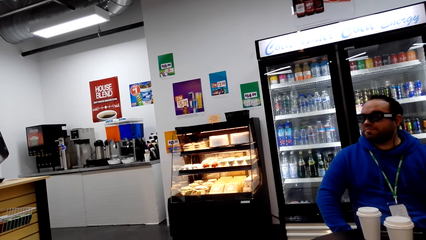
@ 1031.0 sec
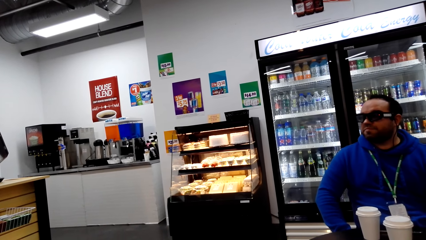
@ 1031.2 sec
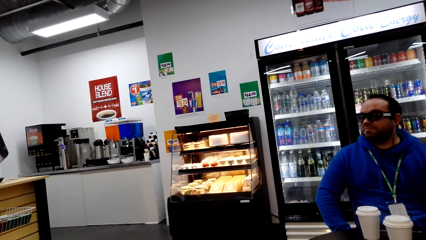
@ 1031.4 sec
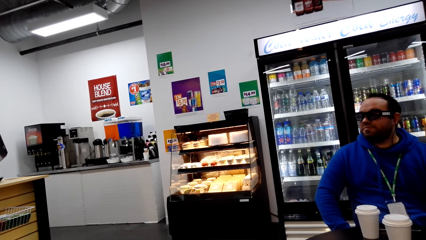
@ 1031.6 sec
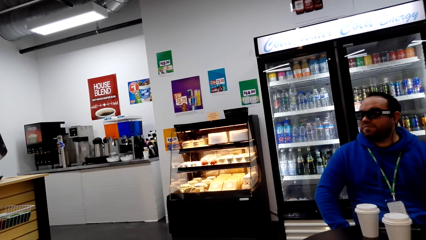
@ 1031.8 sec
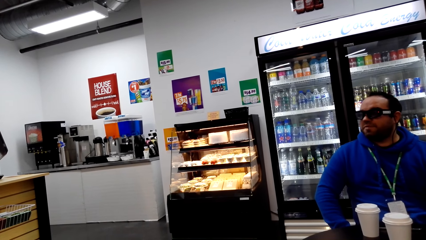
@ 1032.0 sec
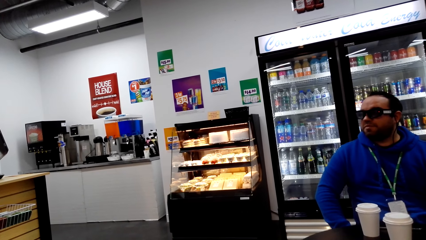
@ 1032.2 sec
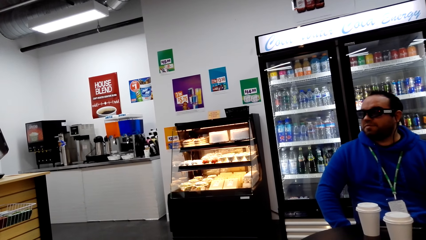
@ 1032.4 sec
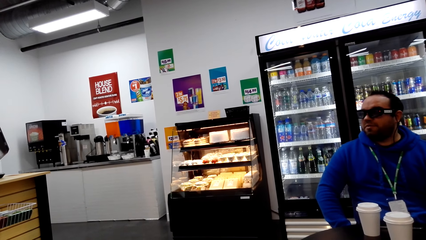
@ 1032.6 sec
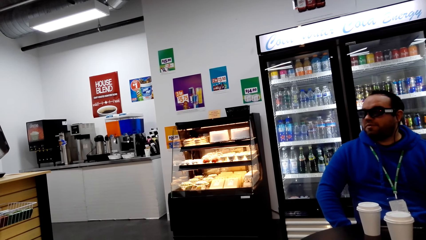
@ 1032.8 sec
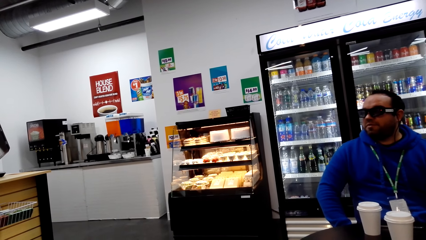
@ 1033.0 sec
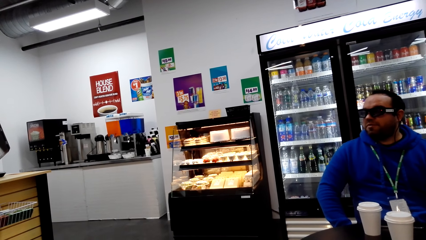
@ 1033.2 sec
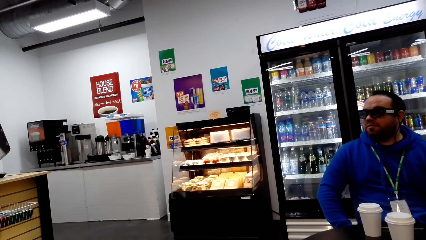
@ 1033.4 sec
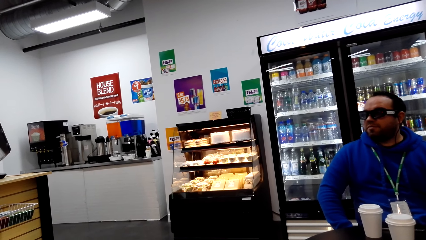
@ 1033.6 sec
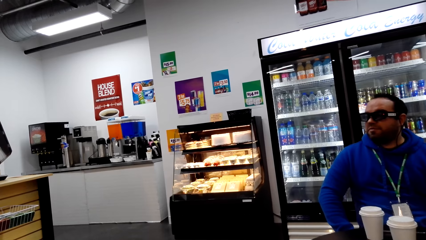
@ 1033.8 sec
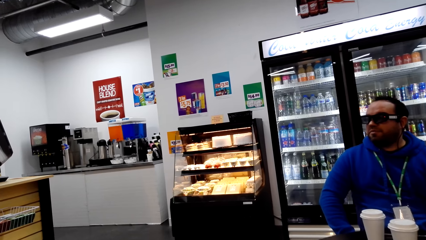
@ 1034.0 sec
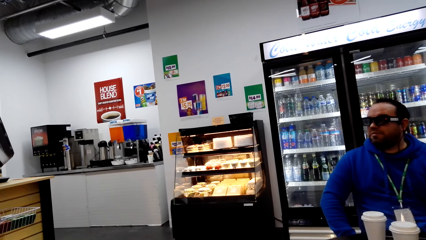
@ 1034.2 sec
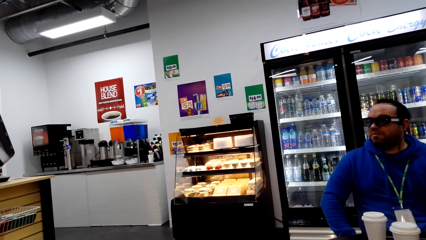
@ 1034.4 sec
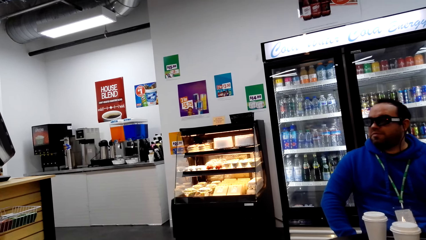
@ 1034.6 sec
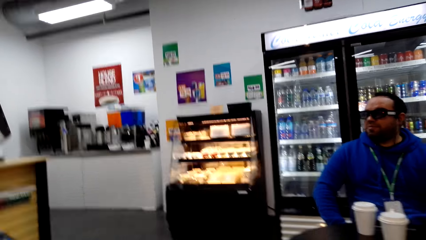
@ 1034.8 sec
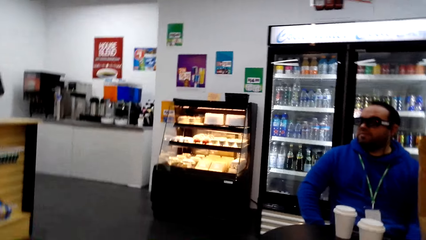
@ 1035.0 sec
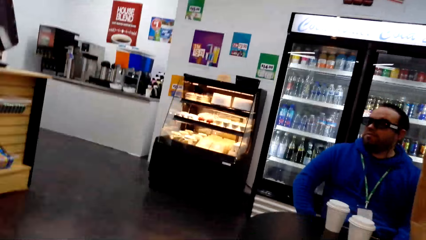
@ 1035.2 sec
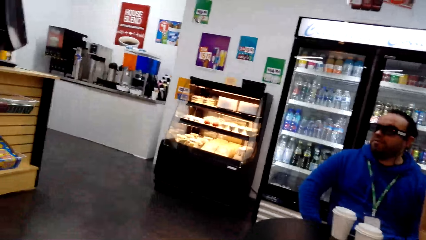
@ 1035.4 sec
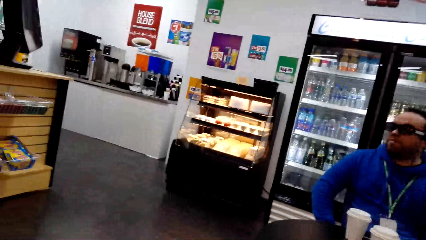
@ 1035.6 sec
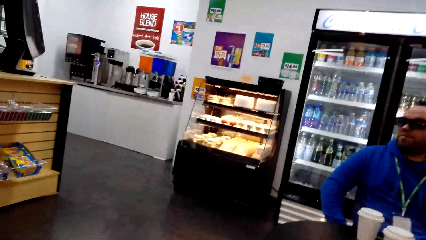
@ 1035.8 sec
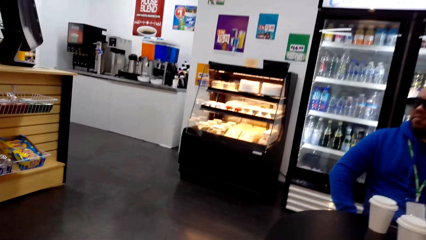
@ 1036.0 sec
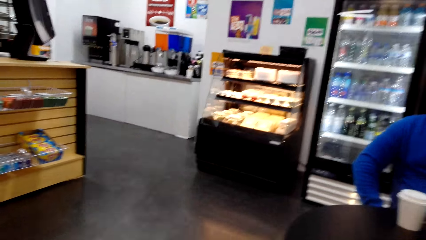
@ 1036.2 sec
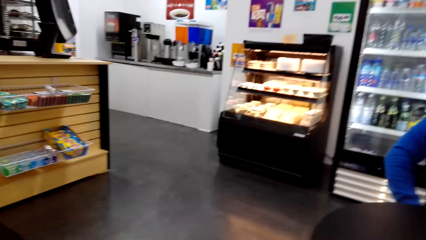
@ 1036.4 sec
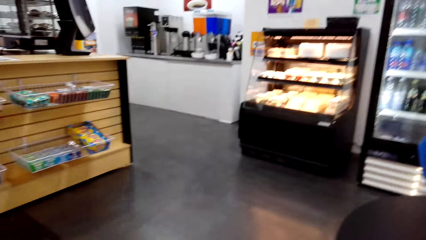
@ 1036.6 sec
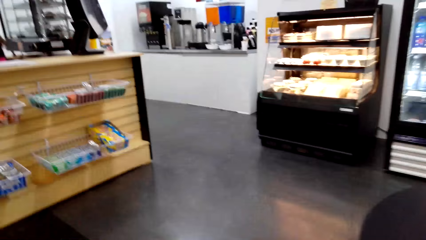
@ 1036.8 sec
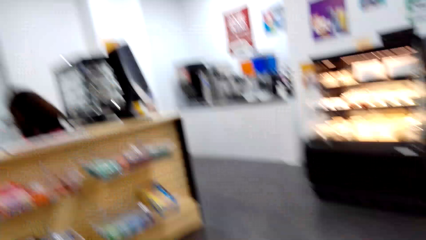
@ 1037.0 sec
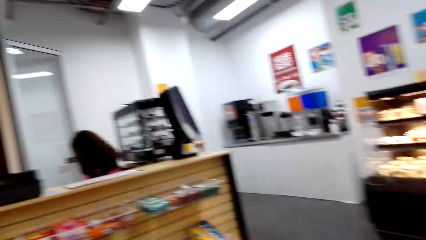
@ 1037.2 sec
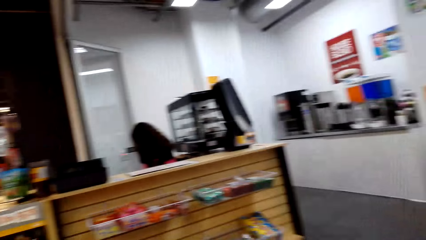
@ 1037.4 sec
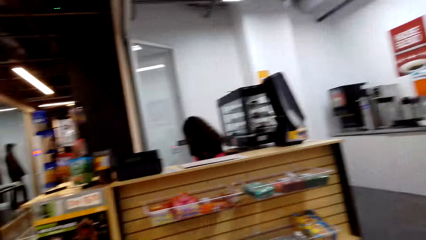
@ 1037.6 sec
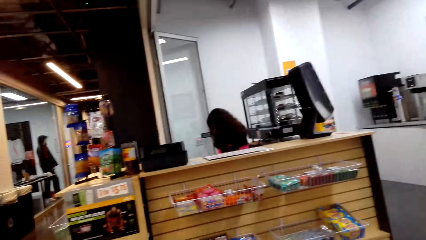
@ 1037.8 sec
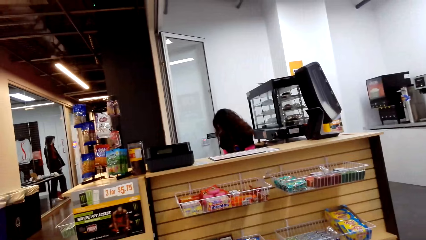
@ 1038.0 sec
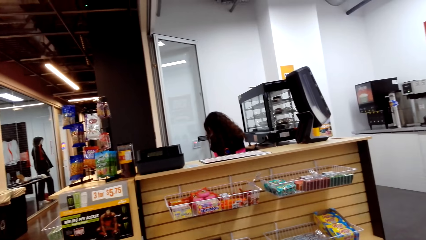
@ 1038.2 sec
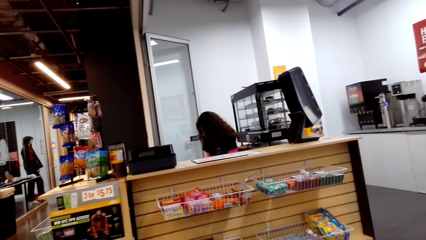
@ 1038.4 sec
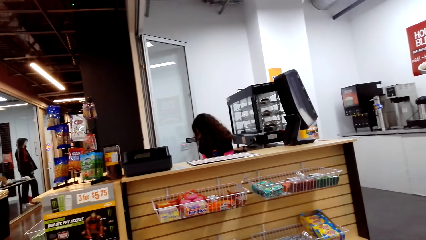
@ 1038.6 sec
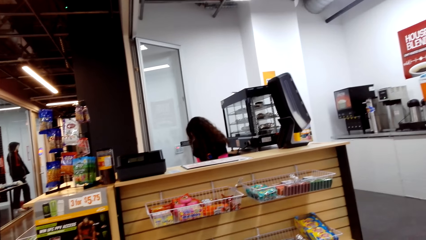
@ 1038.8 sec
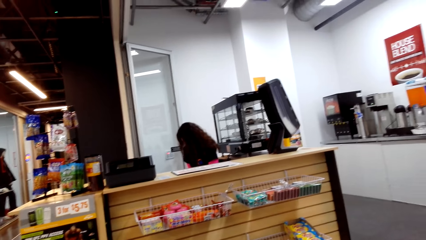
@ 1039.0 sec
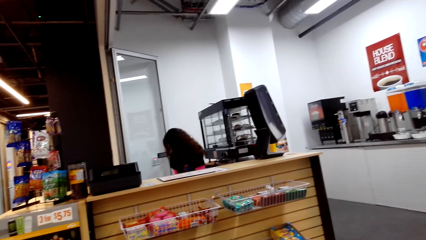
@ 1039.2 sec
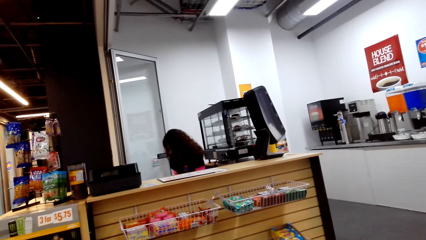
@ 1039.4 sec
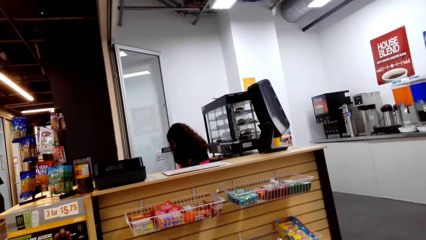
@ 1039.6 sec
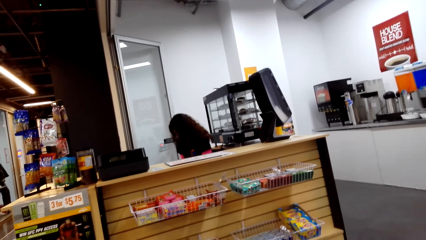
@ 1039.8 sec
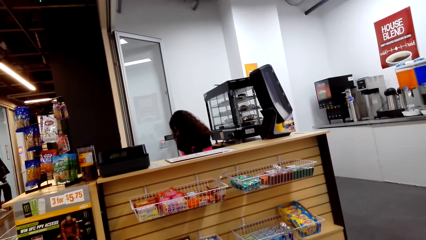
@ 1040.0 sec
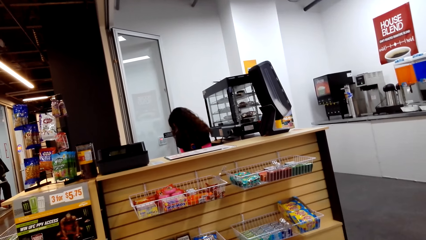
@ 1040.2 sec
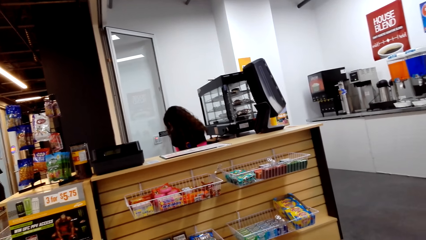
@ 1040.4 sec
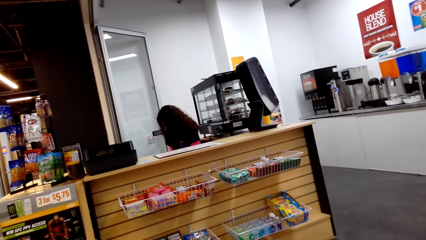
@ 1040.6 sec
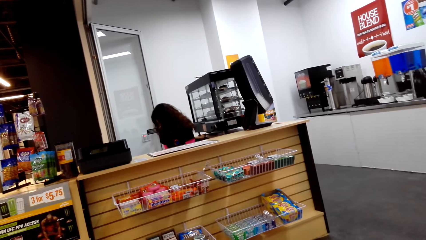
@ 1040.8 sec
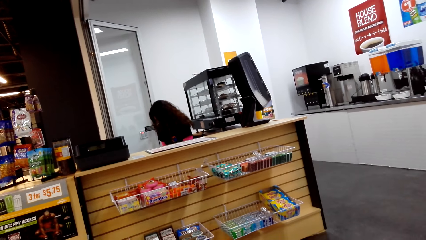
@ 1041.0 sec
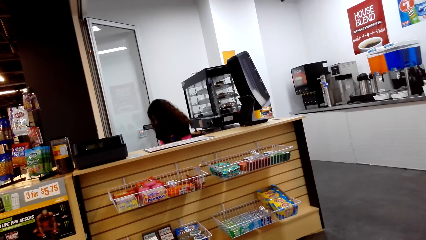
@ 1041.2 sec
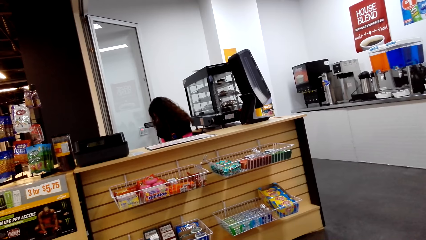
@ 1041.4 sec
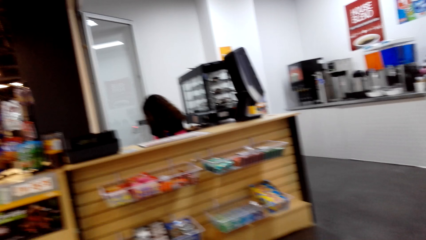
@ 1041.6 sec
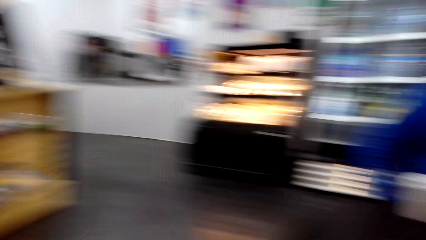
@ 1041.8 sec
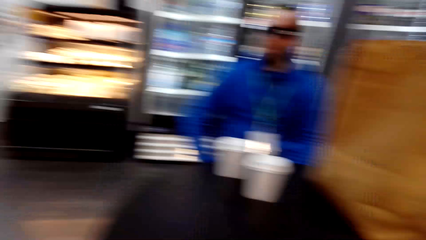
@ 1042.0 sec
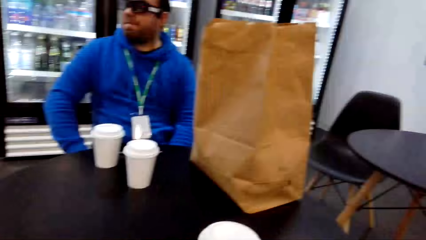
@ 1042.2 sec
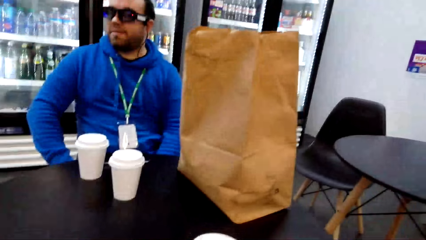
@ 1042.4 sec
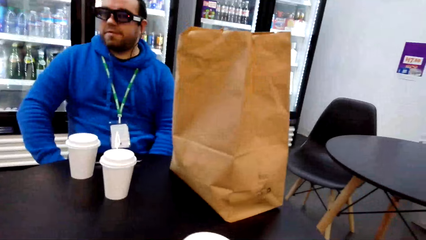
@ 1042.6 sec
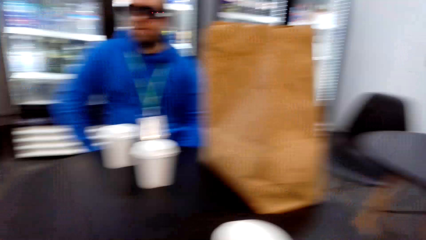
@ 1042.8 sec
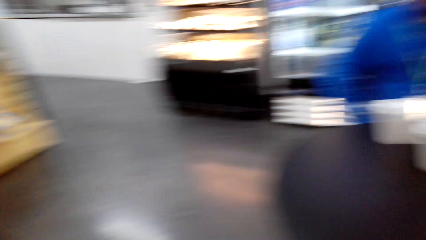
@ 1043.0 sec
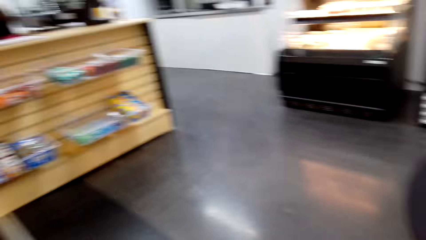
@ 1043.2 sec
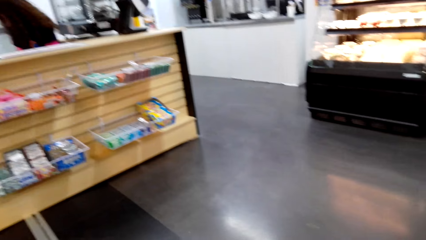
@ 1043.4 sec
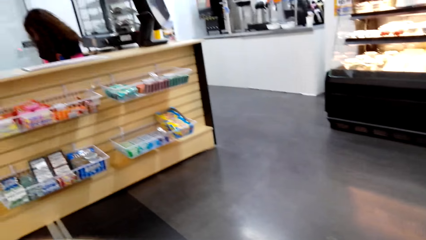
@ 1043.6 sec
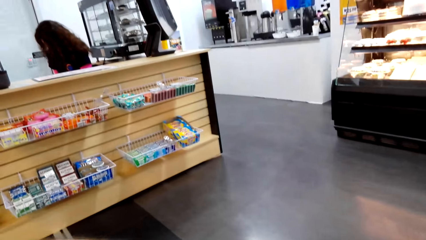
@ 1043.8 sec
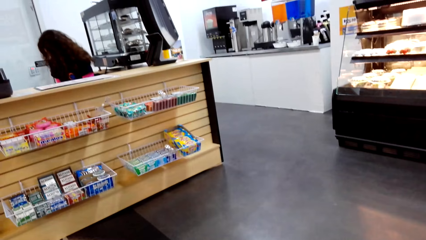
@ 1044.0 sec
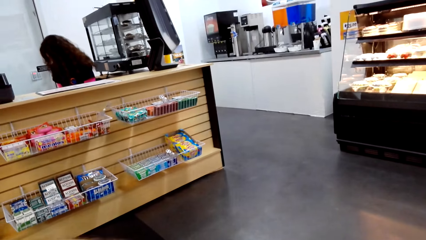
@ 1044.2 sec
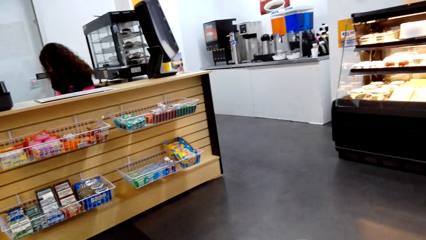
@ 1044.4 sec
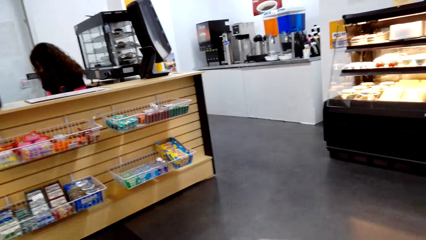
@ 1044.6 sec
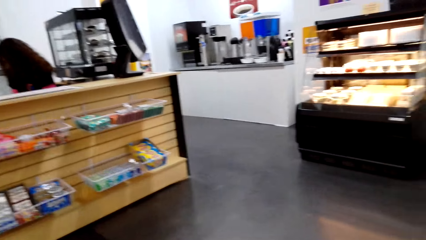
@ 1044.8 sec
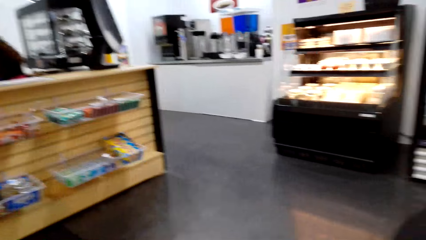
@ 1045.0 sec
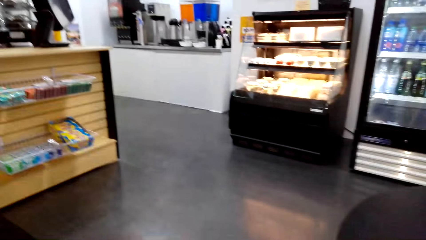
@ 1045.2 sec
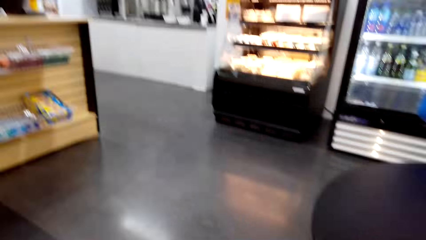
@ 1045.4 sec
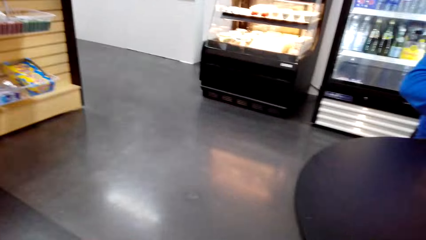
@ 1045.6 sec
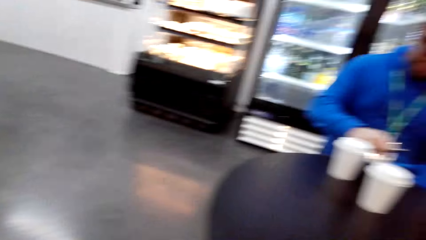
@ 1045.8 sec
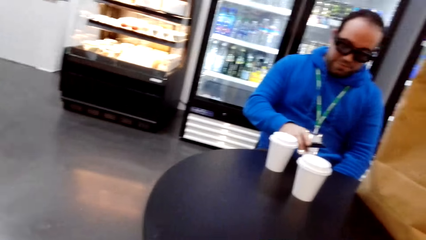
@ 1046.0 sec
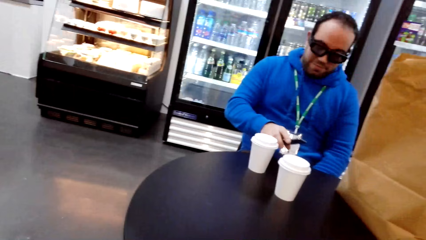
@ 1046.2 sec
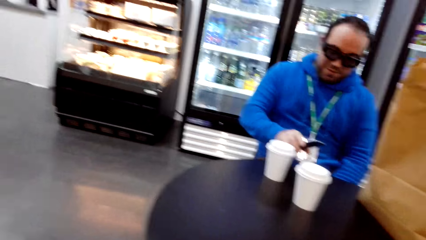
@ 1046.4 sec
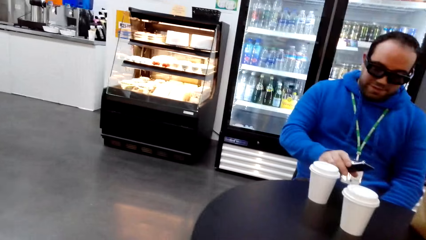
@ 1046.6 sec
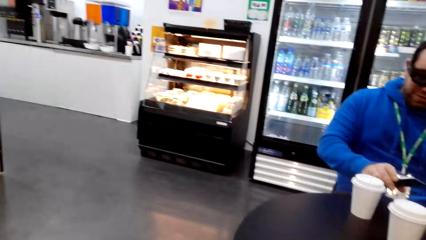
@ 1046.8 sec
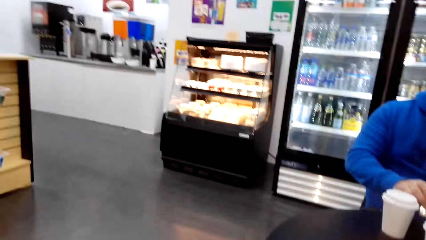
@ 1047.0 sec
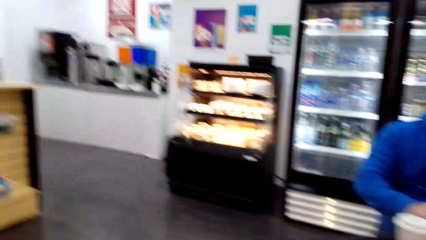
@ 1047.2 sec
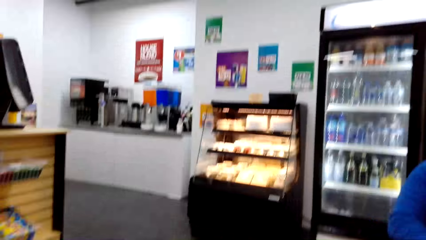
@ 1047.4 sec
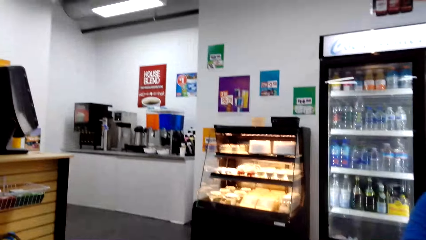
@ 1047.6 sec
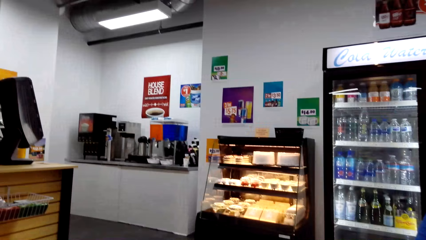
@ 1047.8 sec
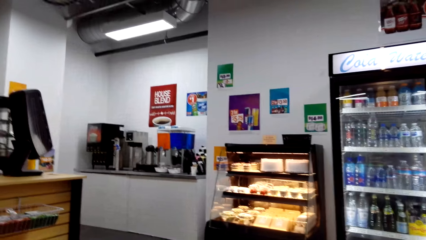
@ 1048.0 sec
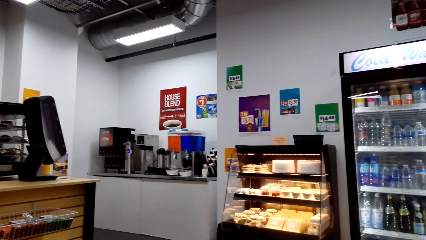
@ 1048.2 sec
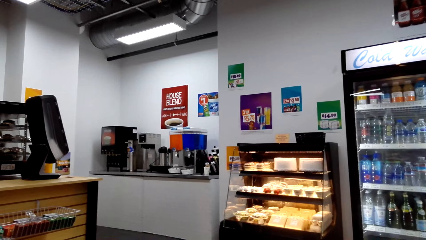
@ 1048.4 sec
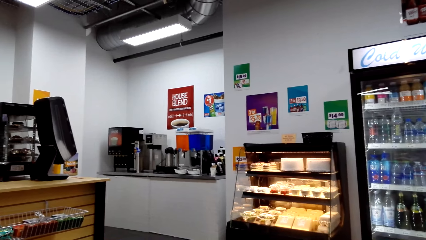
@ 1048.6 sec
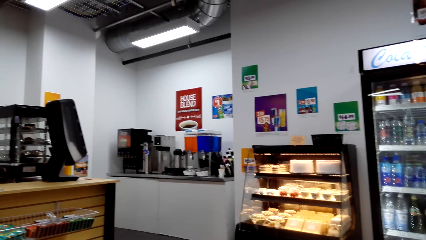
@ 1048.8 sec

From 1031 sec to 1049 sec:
The camera wearer looks around repeatedly. They talk with a man. The man talks with the camera wearer. The man holds a phone.
